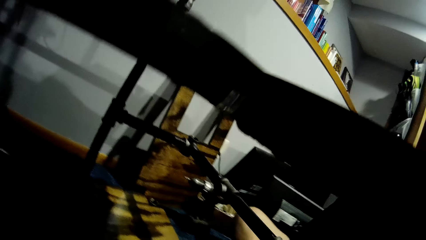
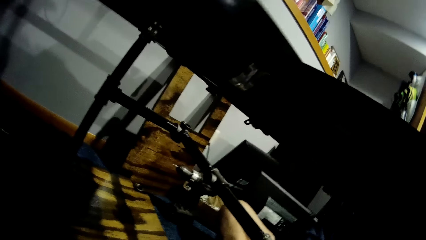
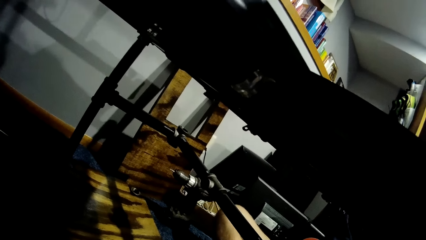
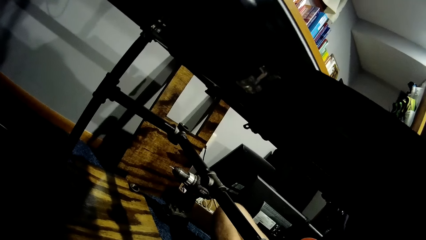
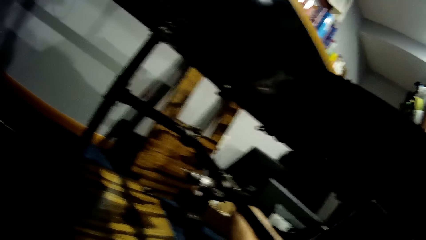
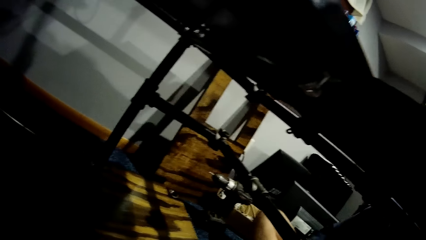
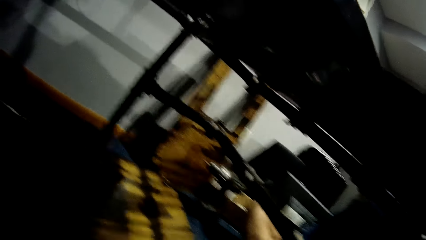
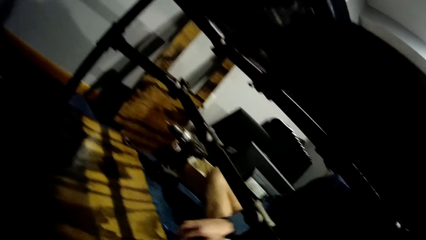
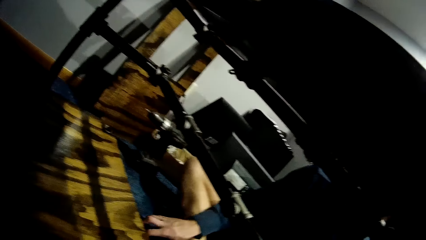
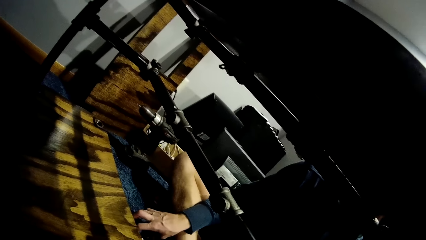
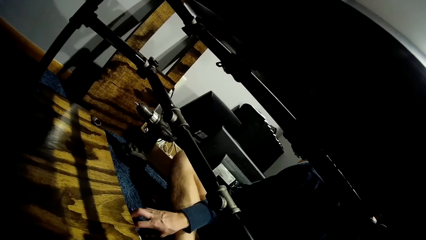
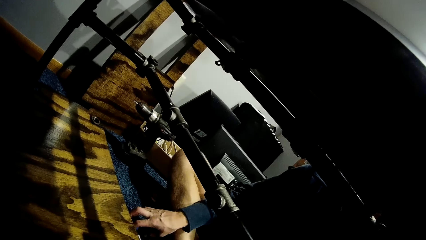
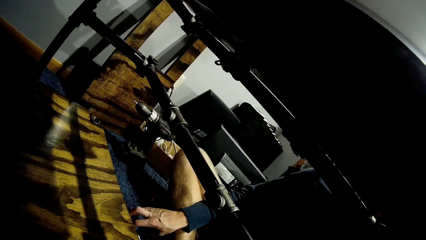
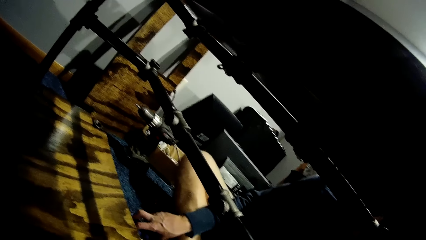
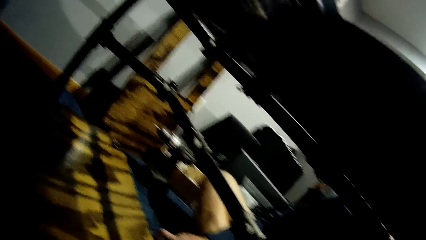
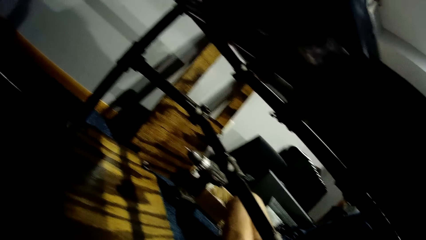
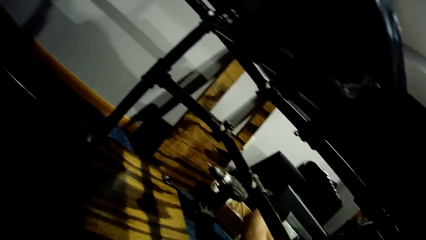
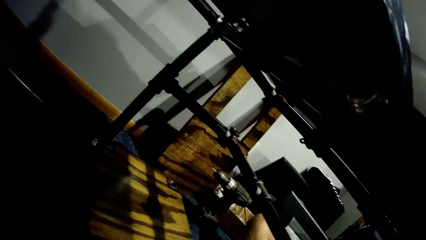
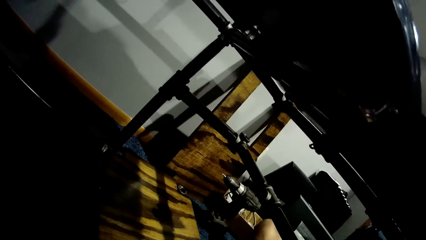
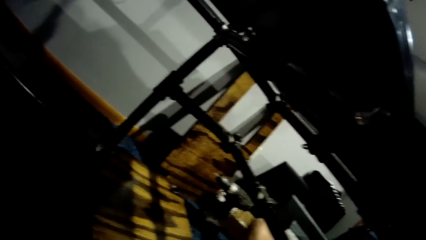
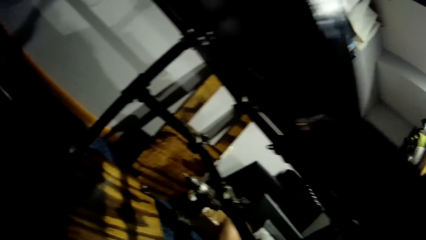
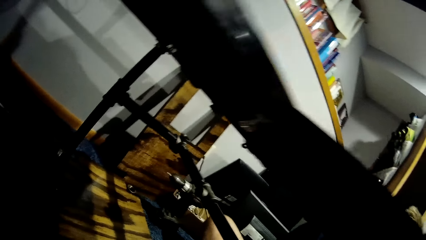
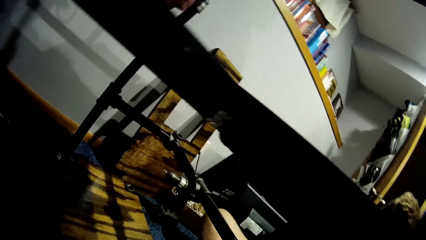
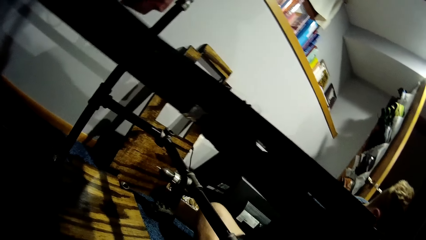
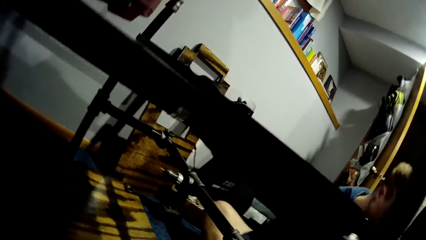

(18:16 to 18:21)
The man looks under the board. The camera wearer interacts with the man.

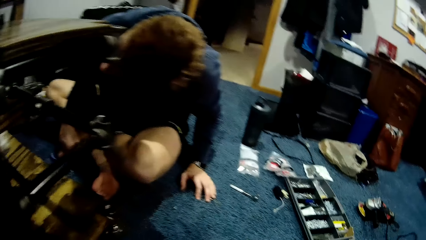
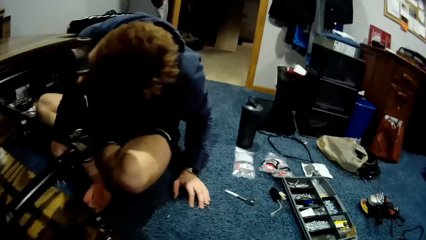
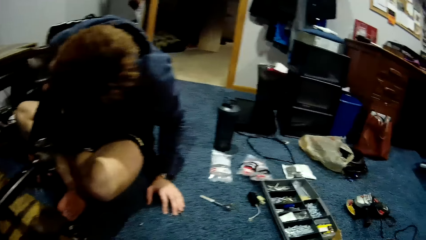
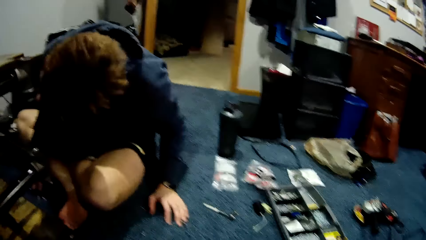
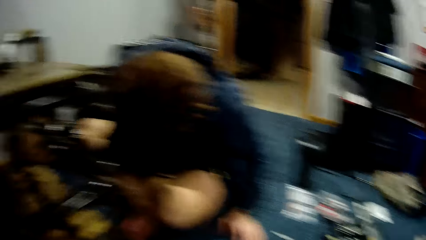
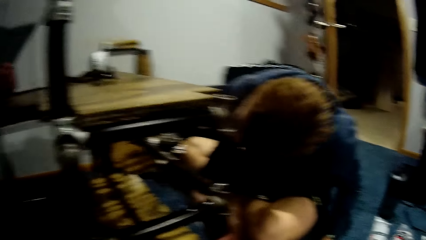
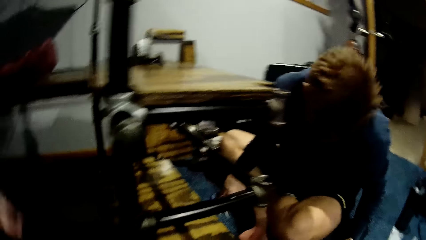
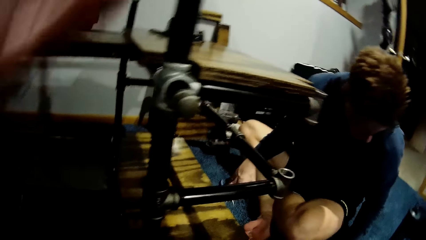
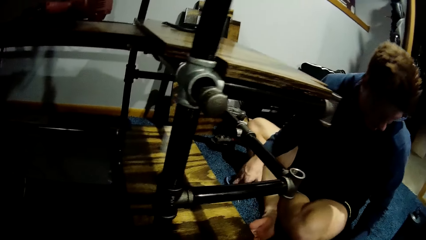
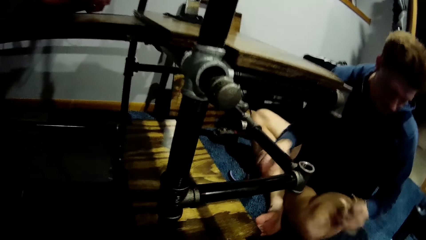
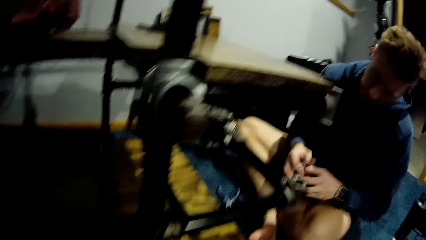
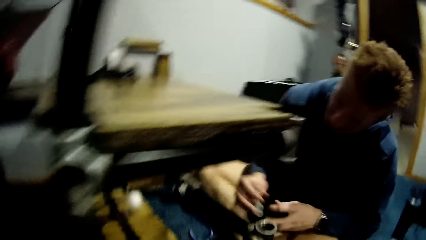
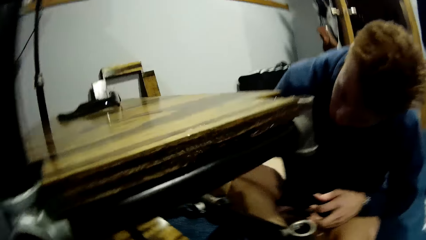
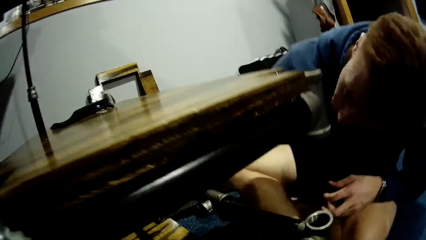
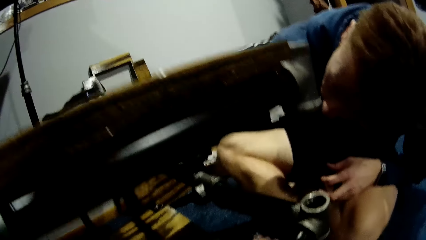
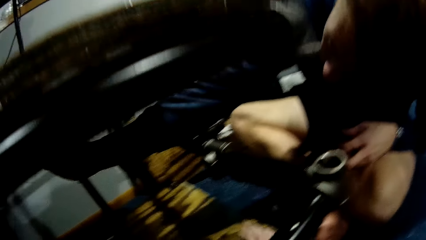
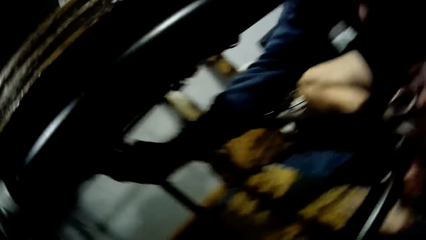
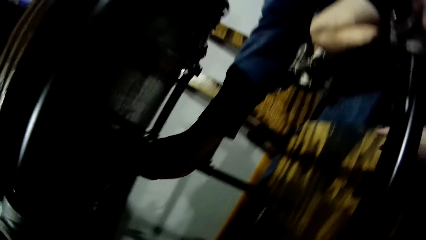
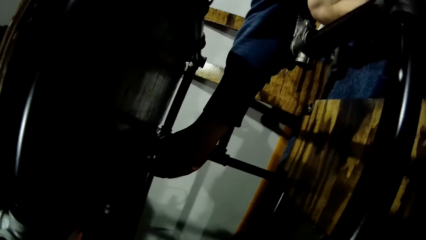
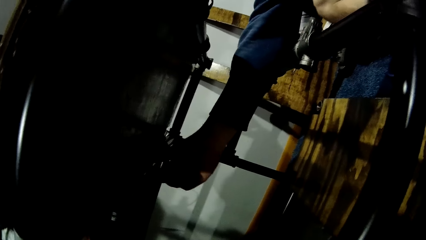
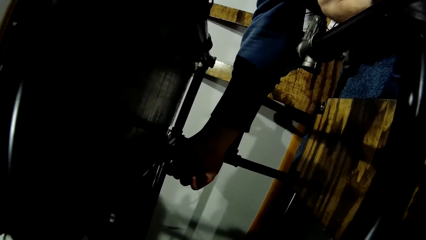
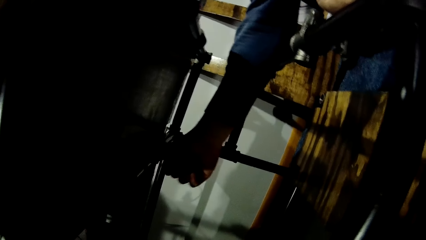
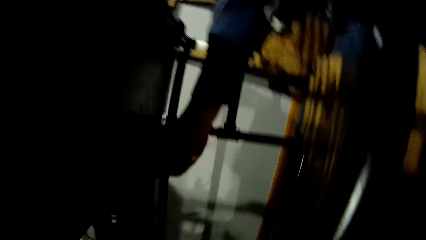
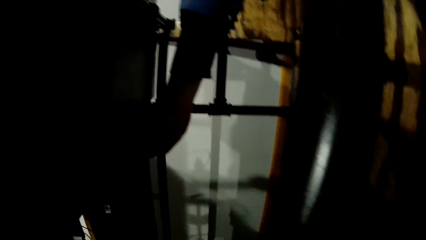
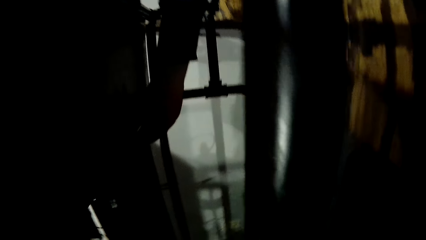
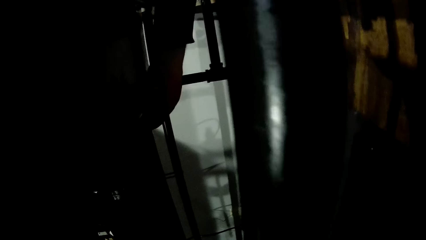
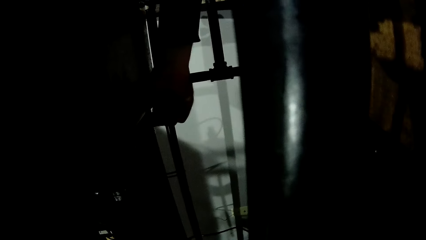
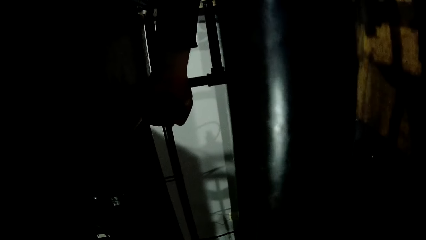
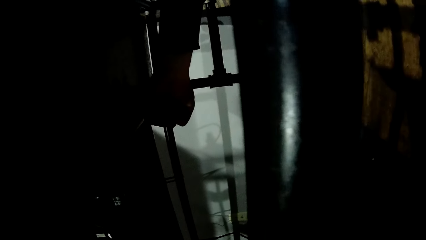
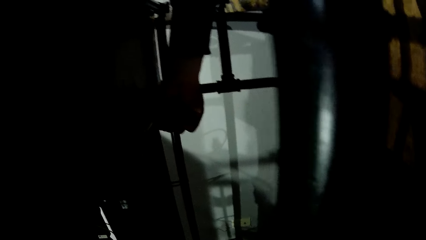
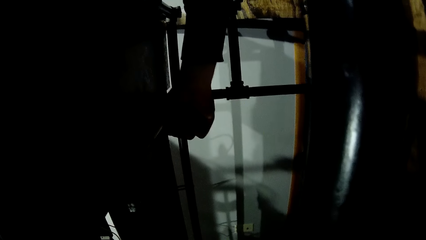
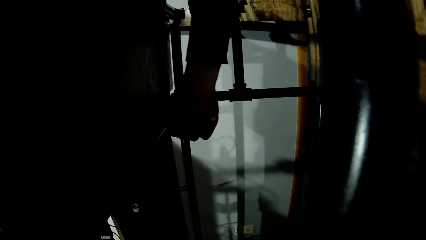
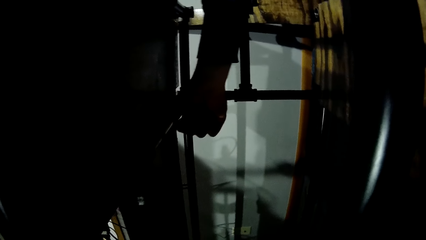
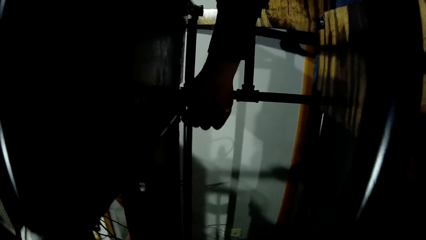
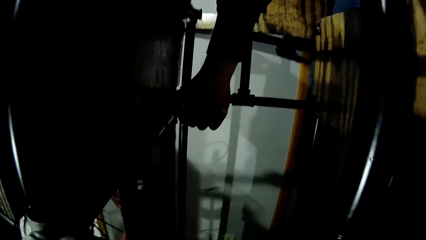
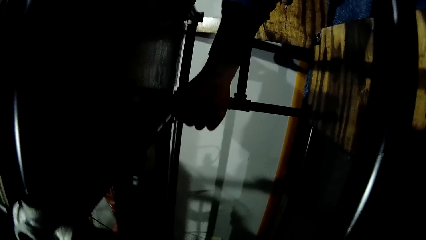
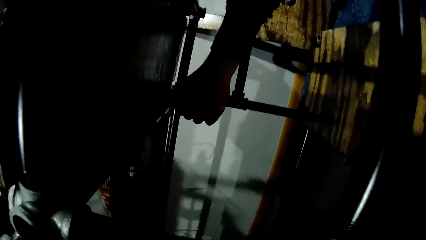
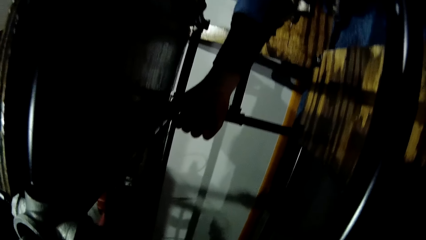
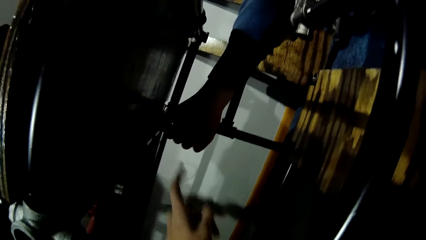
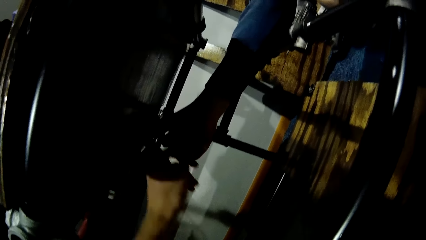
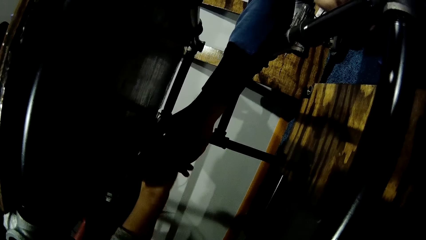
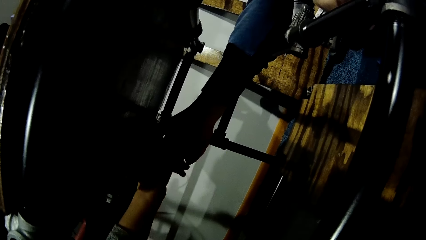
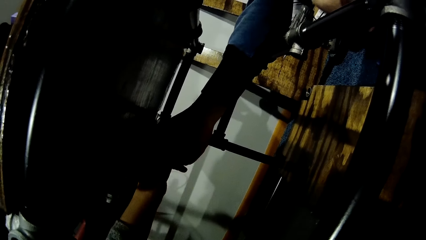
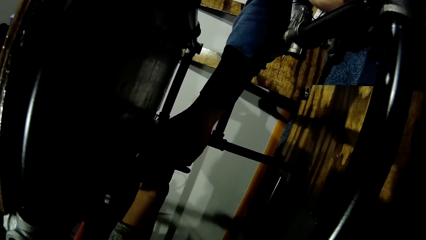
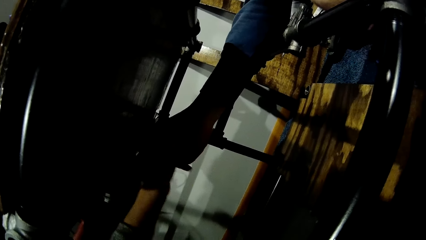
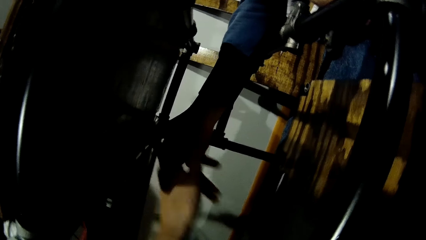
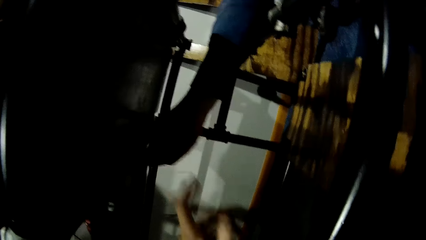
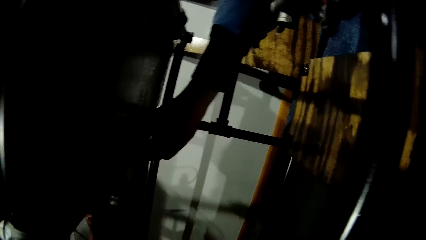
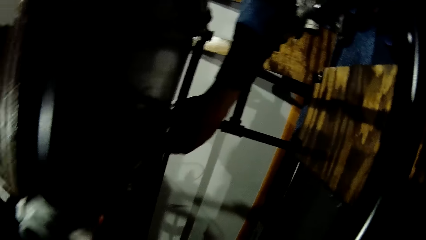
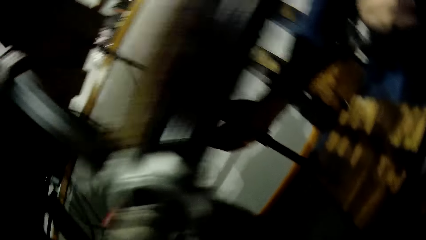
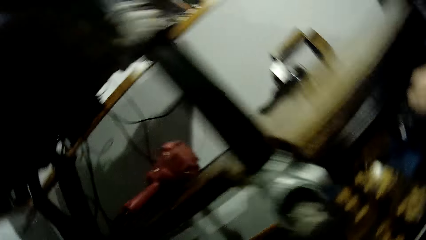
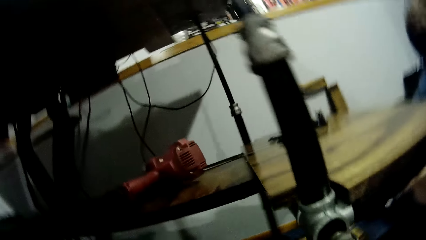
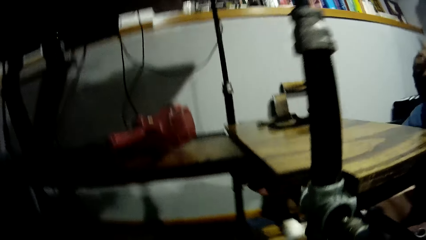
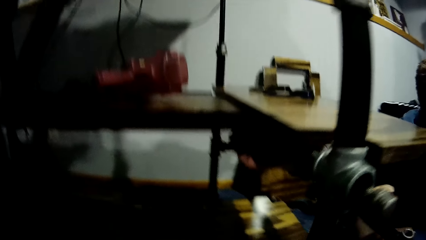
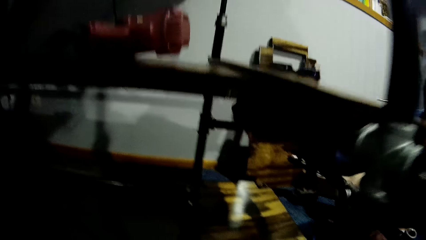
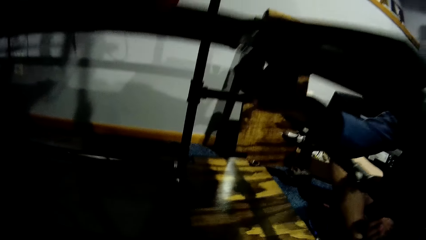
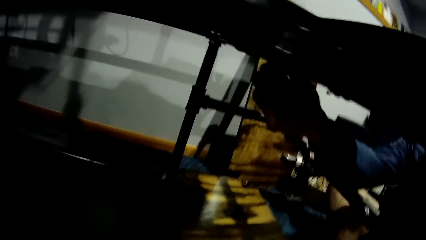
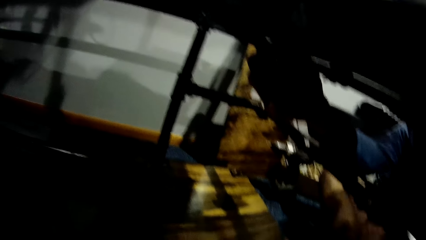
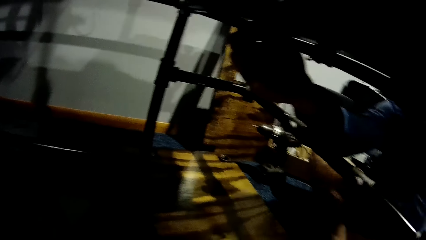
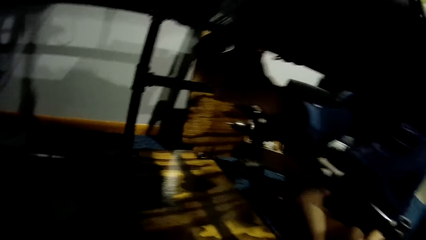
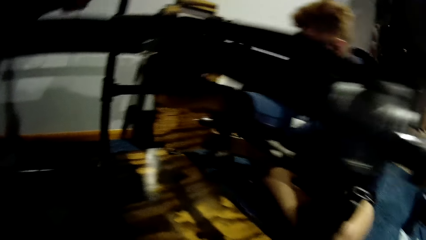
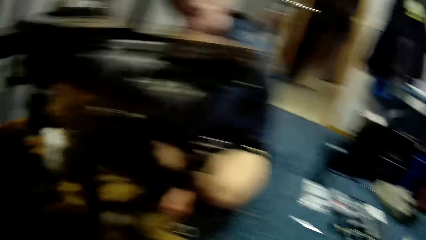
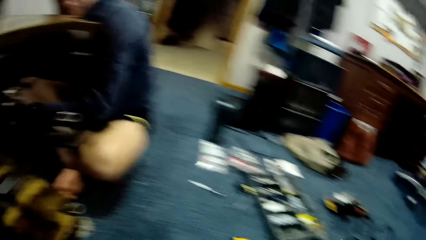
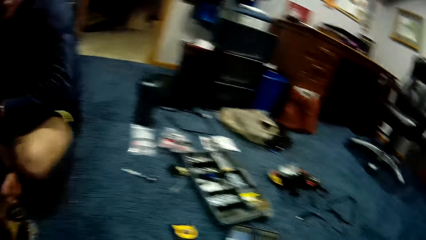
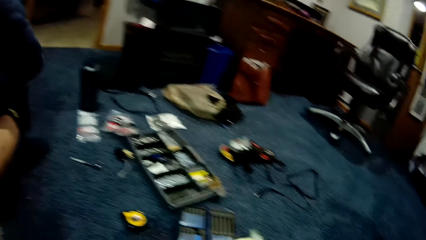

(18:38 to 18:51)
The camera wearer looks around the room. The man picks up the pipe holder. The camera wearer adjusts the camera. The man unscrews the screw beneath the car lift with his right hand. The camera wearer stares at the board. The man fixes the pipe holder to the metal pipe frame. The camera wearer interacts with the man. She places her right hand beneath the car lift, points under the board, and stares at the shelf.
